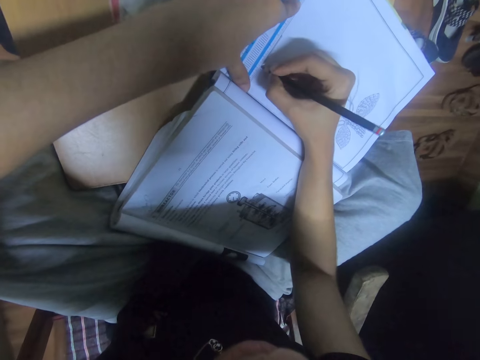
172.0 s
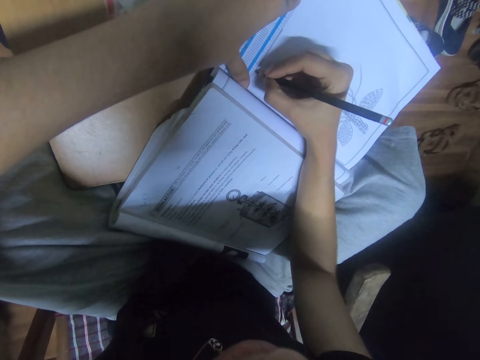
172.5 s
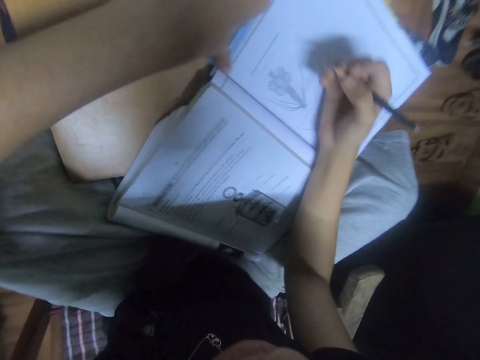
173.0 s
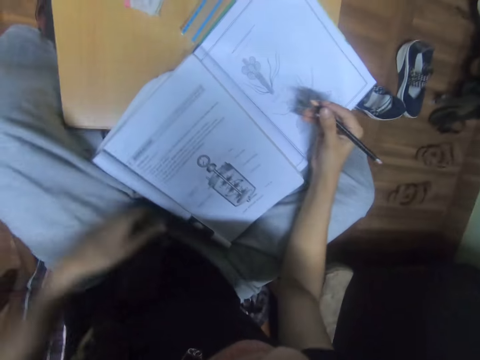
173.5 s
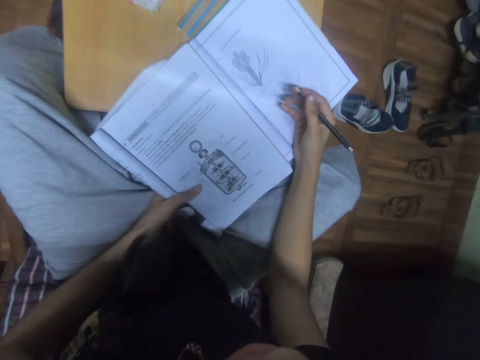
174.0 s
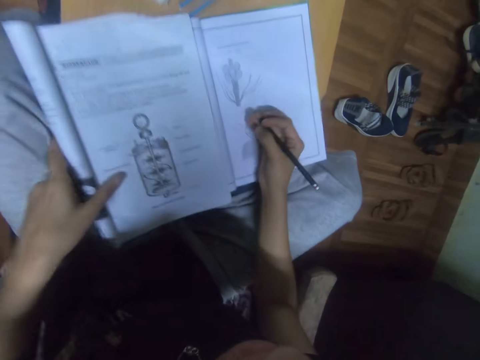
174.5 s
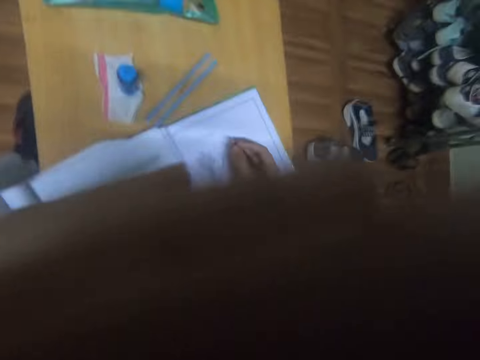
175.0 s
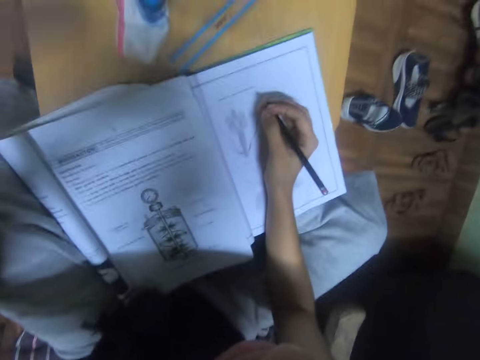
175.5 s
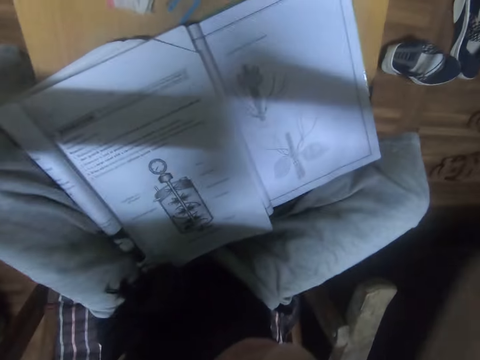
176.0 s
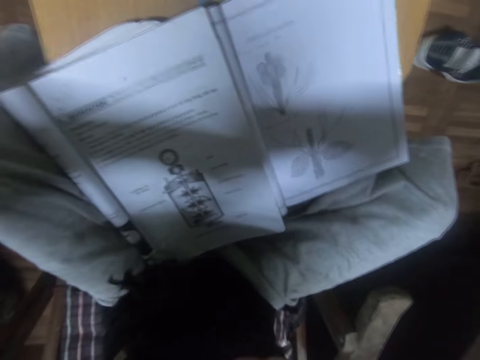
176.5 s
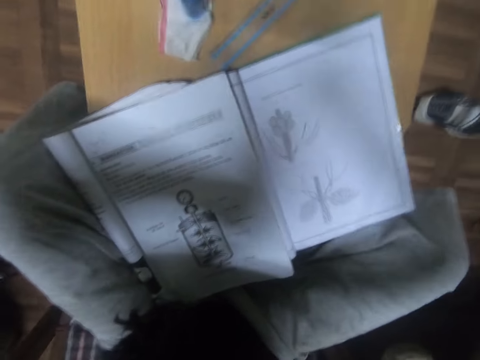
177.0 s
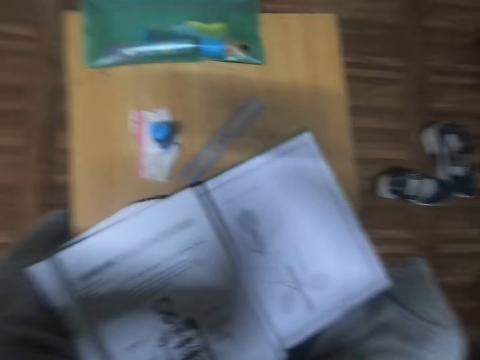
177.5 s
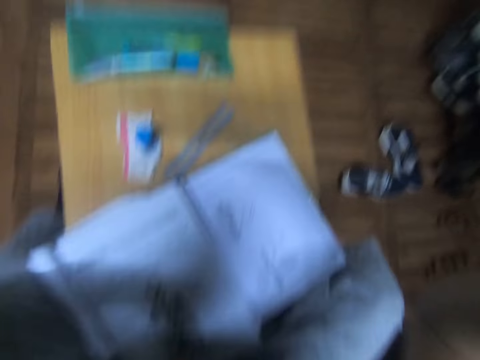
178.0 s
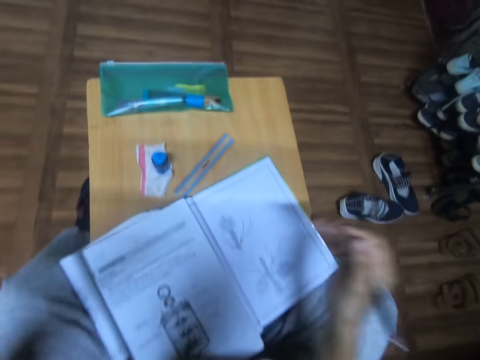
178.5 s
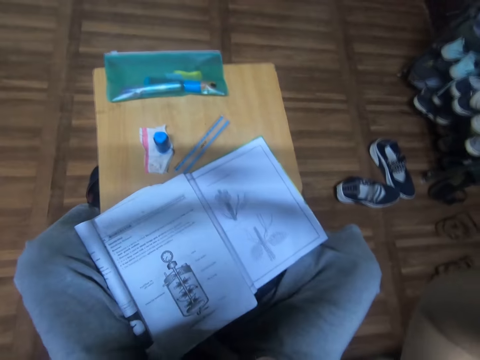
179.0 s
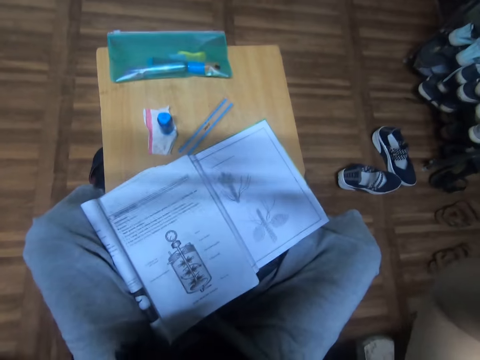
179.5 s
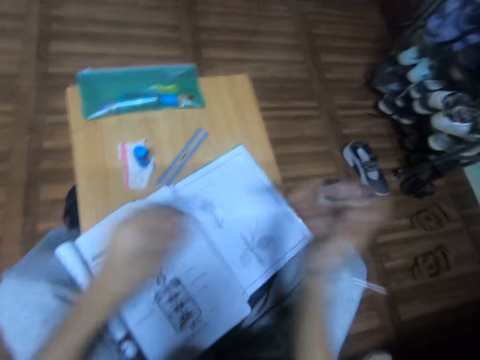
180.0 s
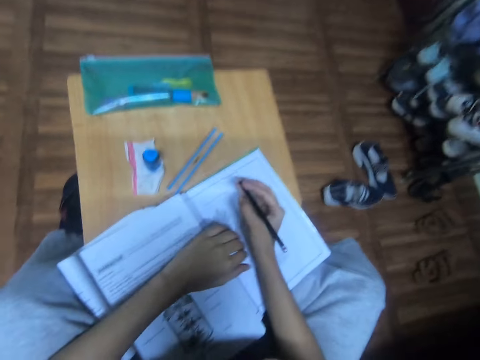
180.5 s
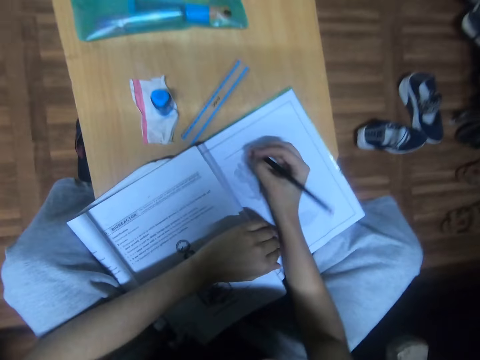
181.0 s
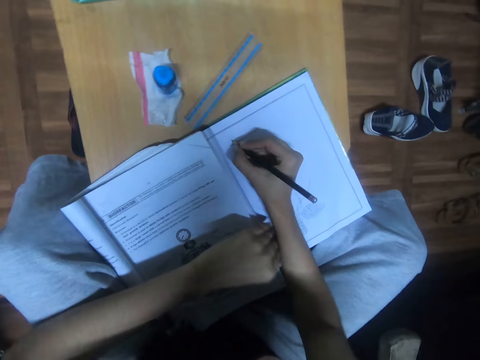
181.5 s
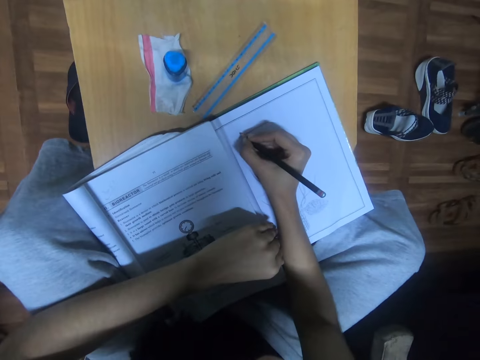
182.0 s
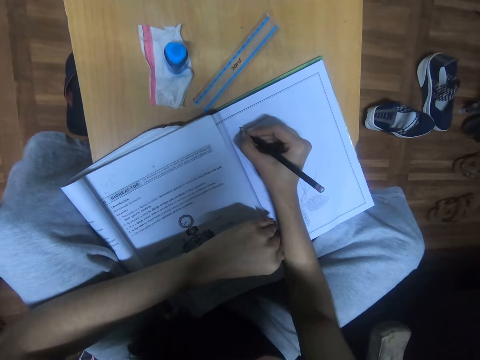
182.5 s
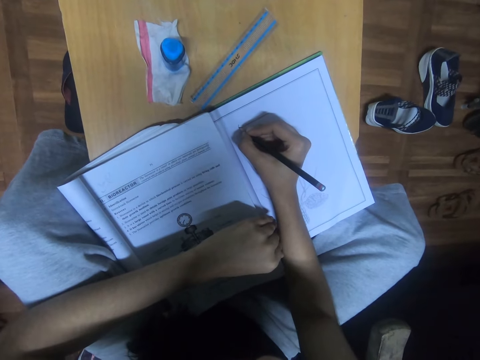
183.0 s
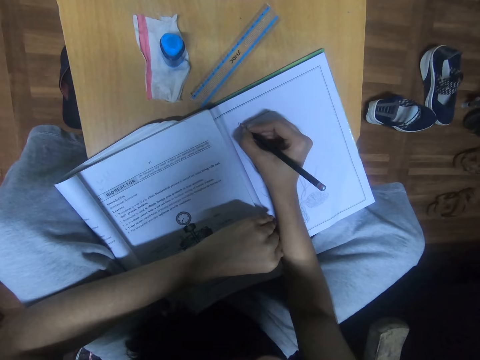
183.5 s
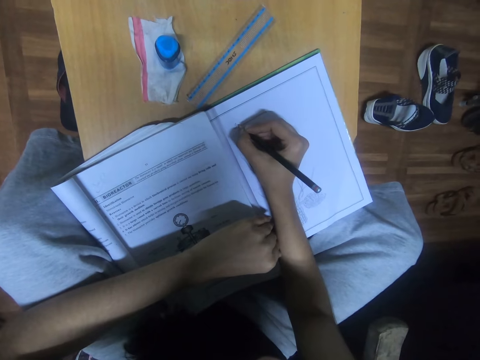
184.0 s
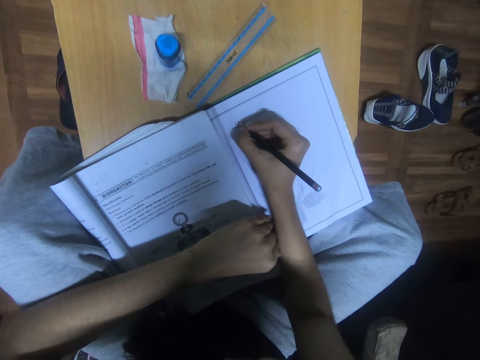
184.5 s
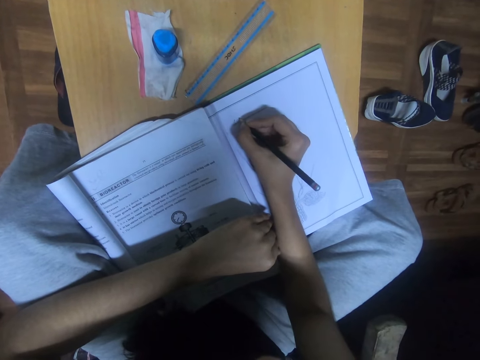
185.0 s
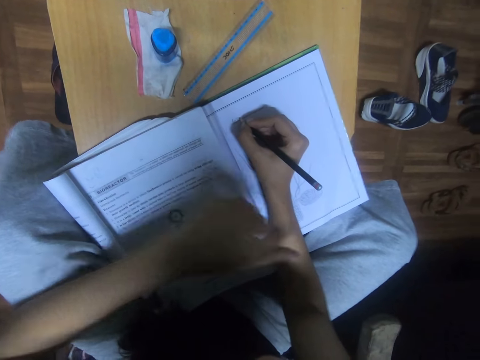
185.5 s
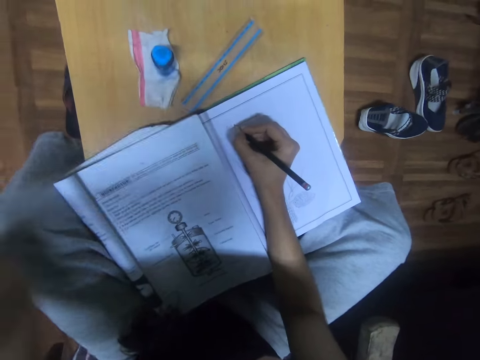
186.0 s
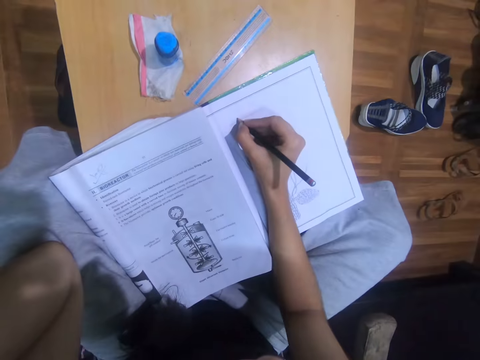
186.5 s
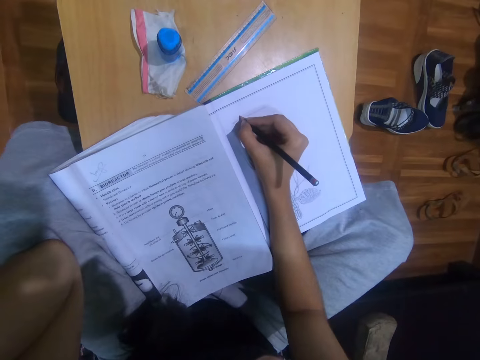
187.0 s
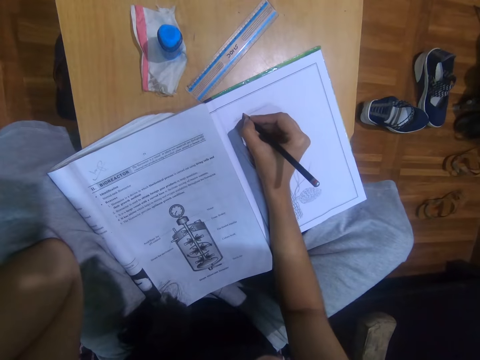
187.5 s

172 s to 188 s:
The camera wearer moves the ruler to the table with his left hand. He drops the ruler on the table. He adjusts the textbook on the table with his left hand. He raises his left hand. He raises his right hand. He converses with a woman. He writes in the drawing book with the pencil in his right hand. He speaks. He raises his left hand. He writes in the book with the pencil.

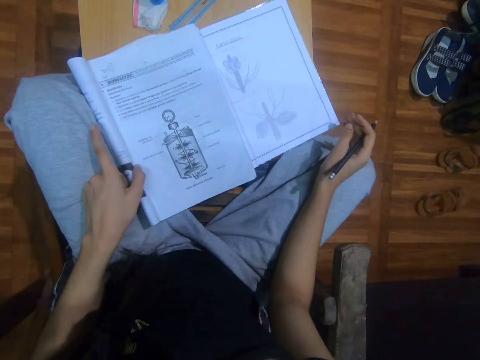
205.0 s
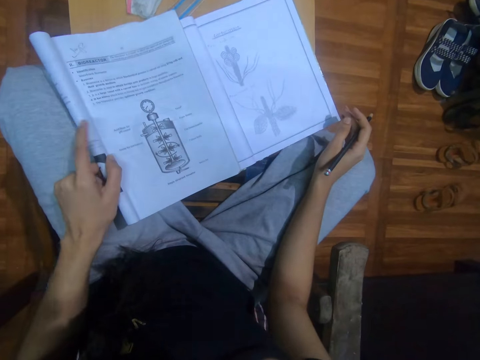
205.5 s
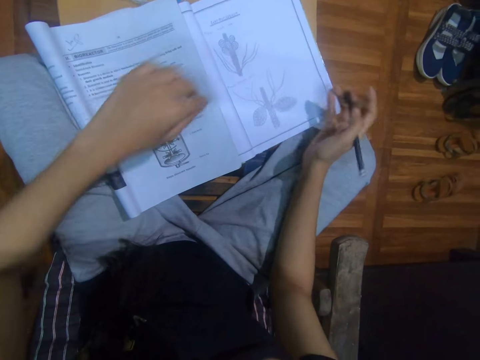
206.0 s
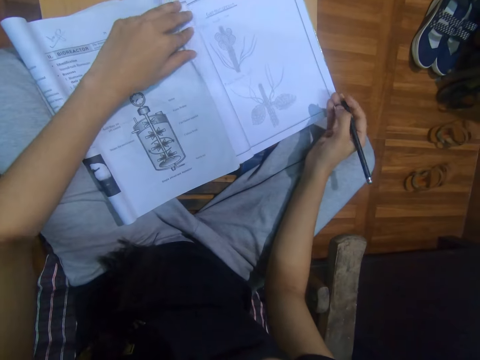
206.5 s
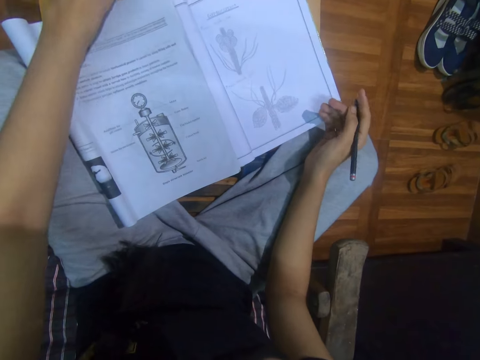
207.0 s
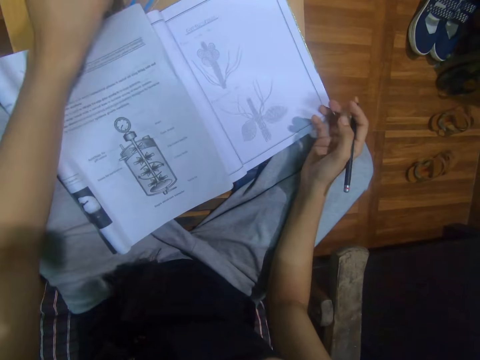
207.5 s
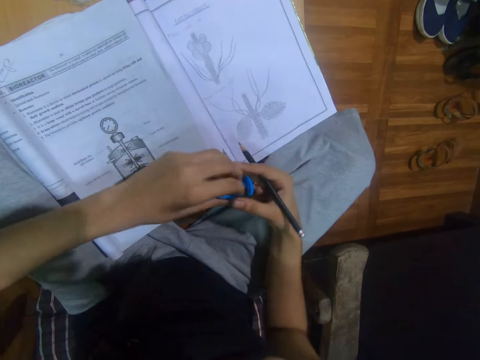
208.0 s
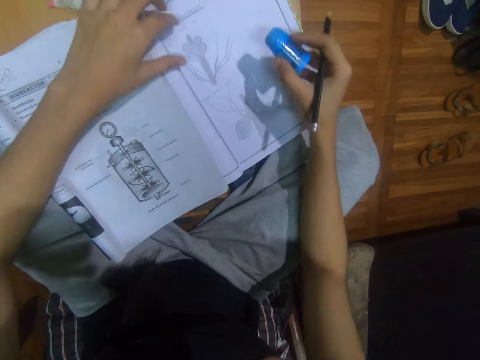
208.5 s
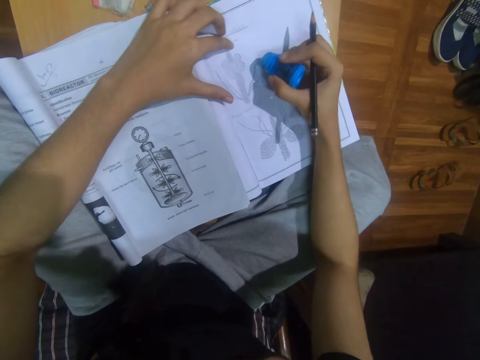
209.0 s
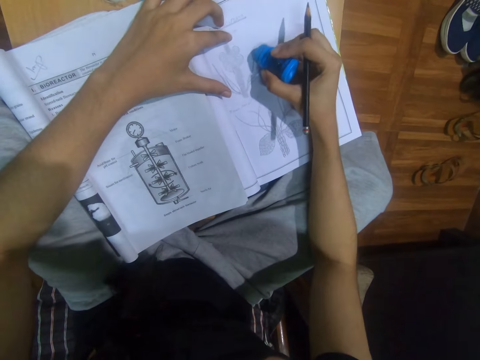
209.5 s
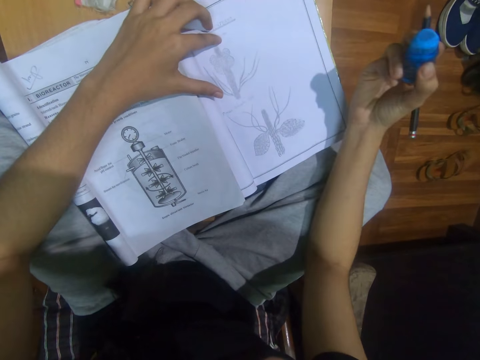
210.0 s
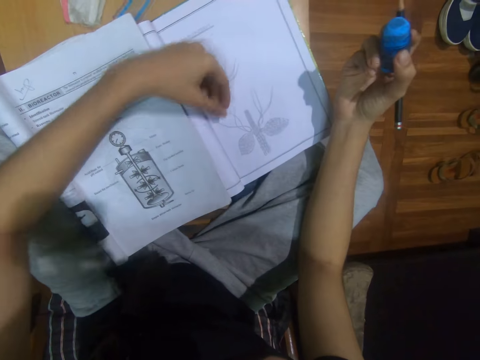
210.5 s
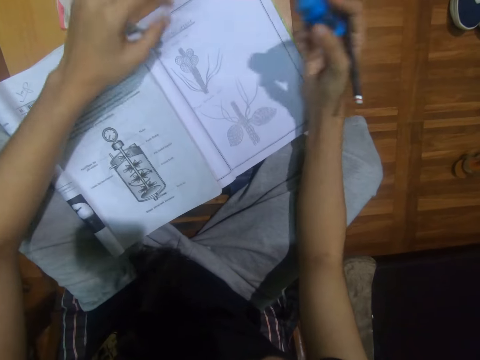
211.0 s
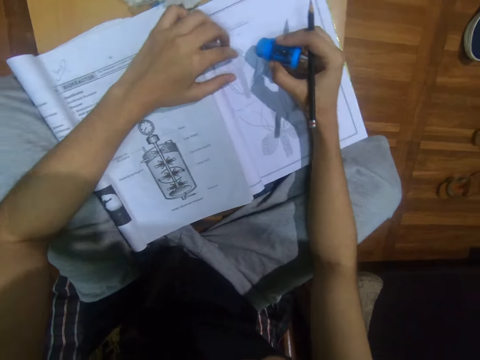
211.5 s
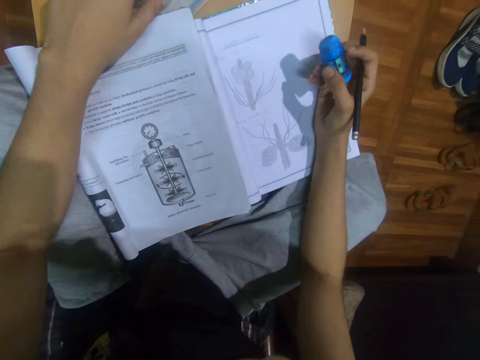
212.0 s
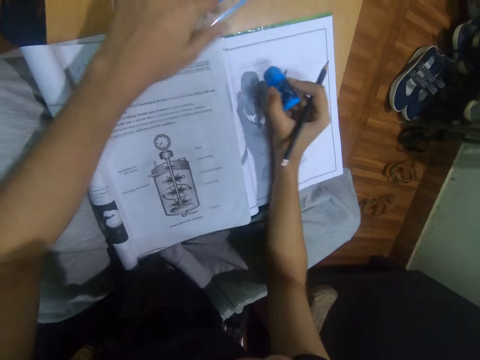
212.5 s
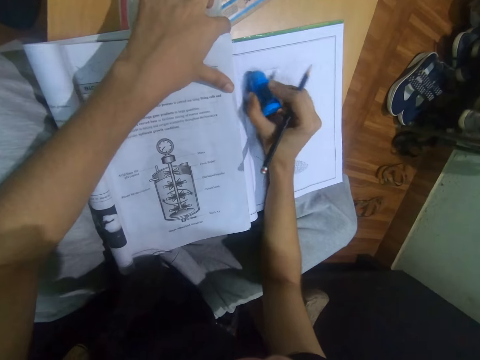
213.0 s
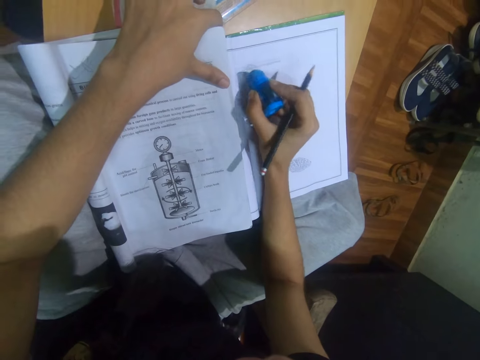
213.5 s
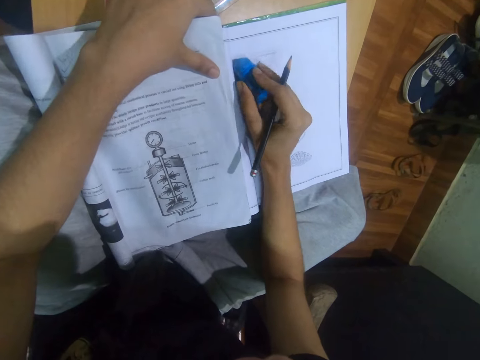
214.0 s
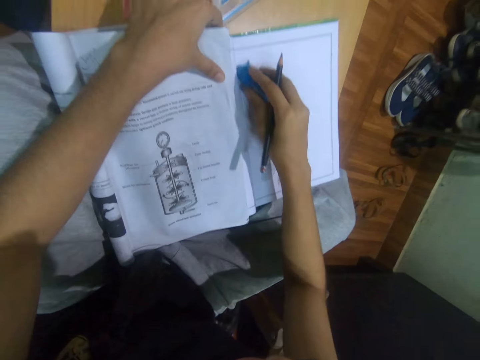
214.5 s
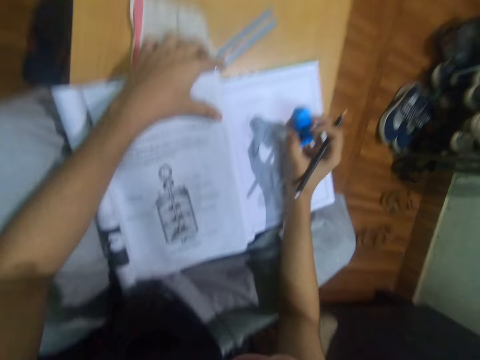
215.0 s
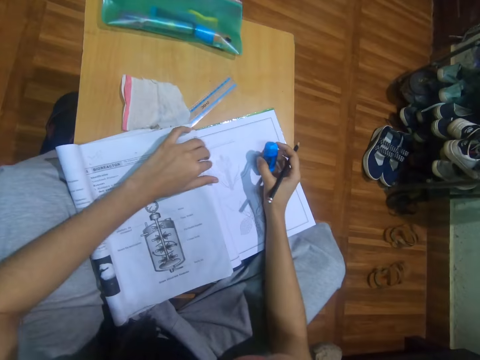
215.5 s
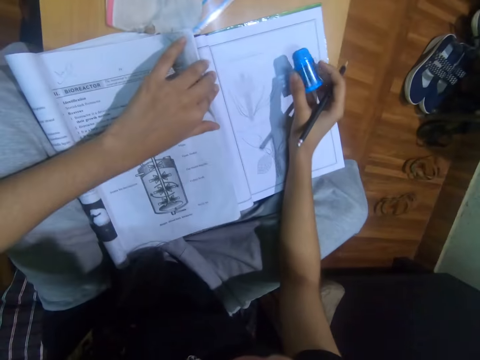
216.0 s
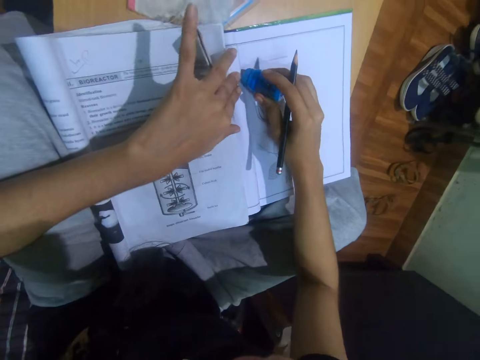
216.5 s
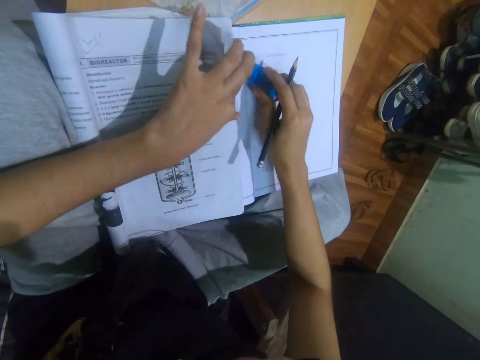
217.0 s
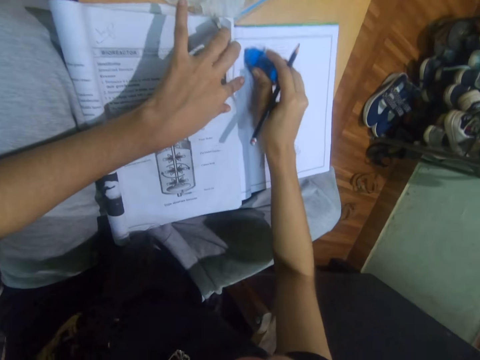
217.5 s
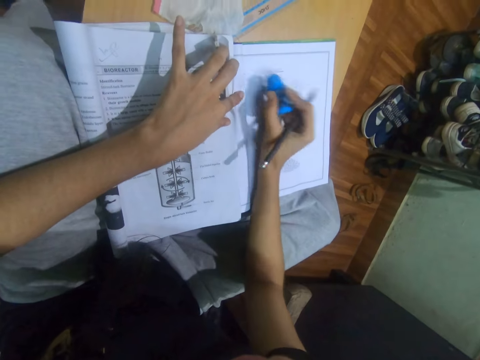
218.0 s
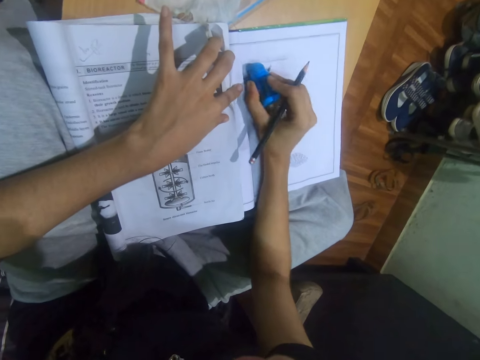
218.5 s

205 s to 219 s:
The camera wearer adjusts the textbook on the table with his left hand. He places his left hand on the drawing book on the table. He picks the sharpener from the table with his left hand and passes the sharpener to his right hand. He places his left hand on the drawing book on the table. He erases the drawing book with the sharpener's eraser in his right hand. He cleans the drawing book with his left hand. He places his left hand on the drawing book on the table. He adjusts the fabric on the table with his left hand. He holds the textbook on the table with his left hand. He erases the drawing book with the sharpener's eraser in his right hand. He adjusts the drawing book on the table with his left hand. He erases the drawing book with the sharpener's eraser in his right hand.
